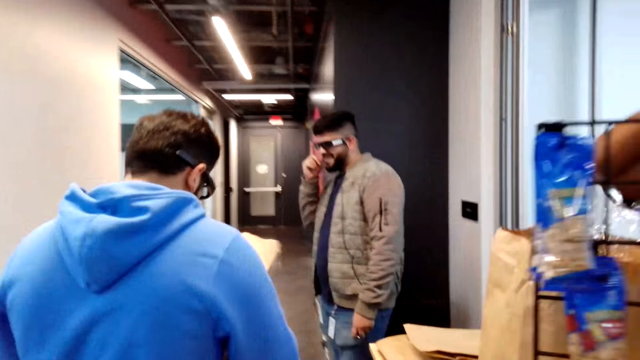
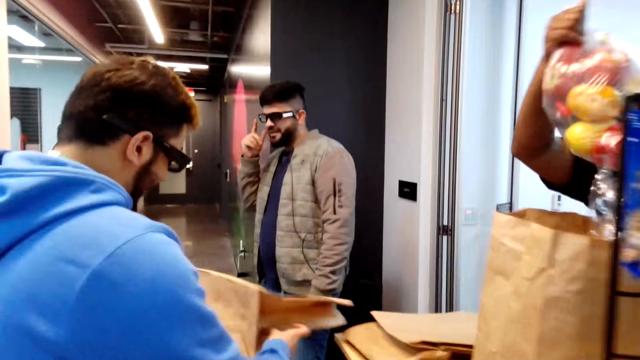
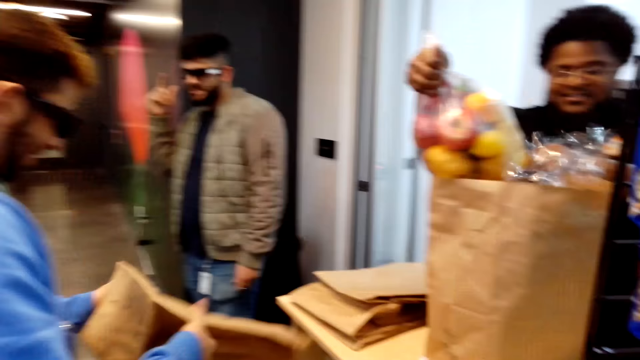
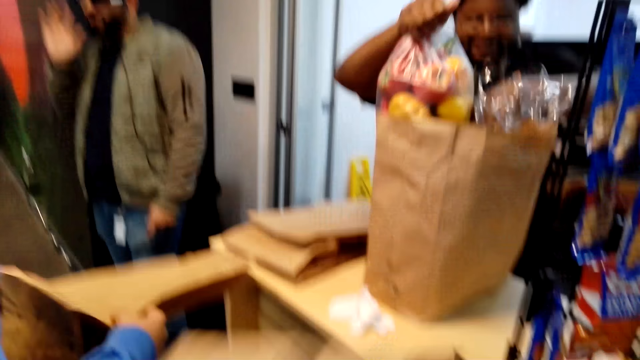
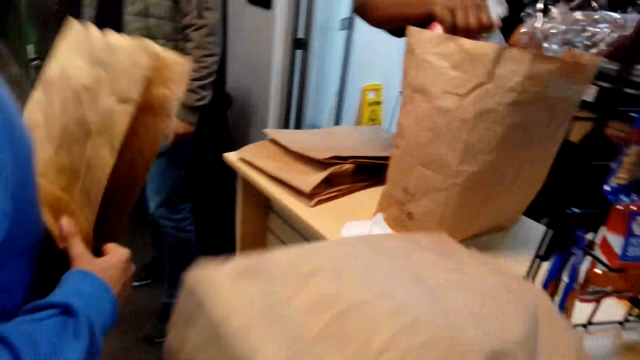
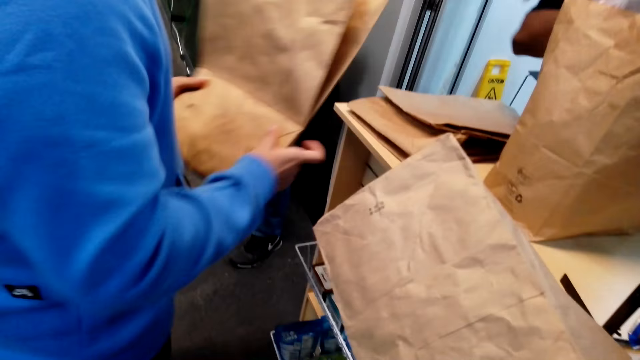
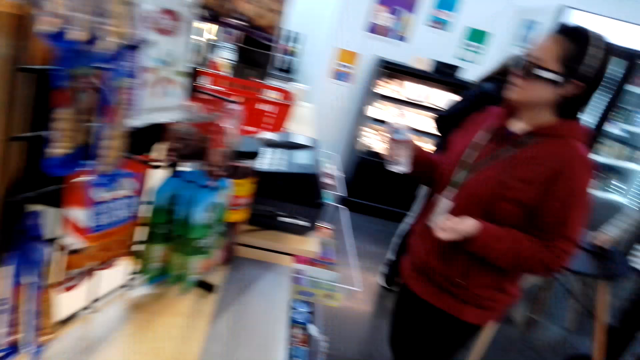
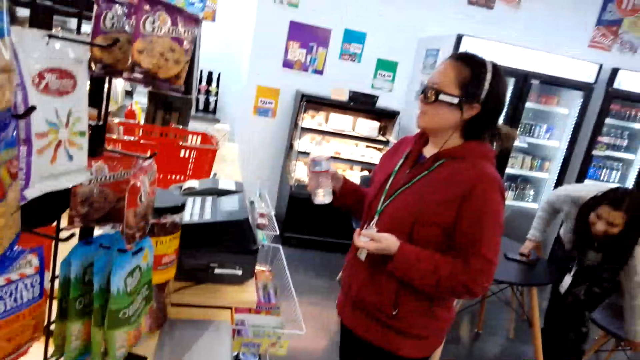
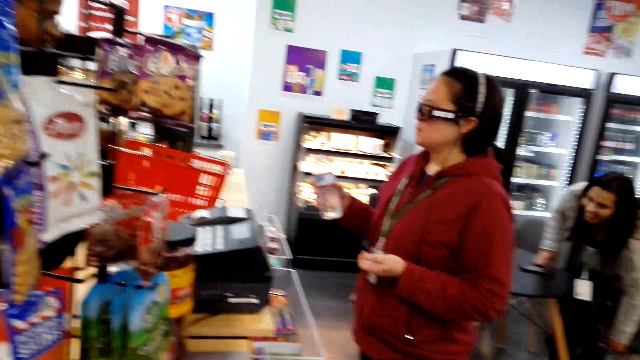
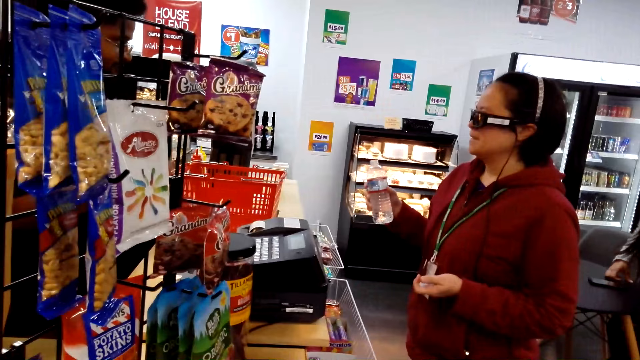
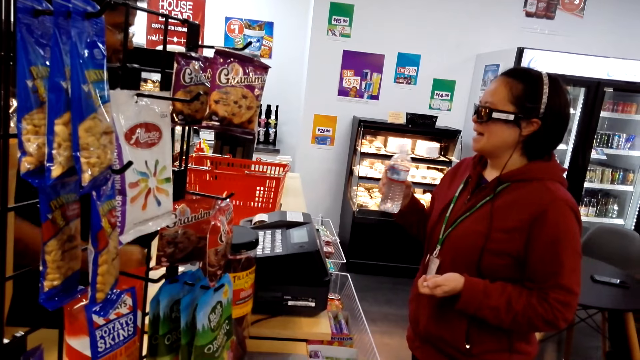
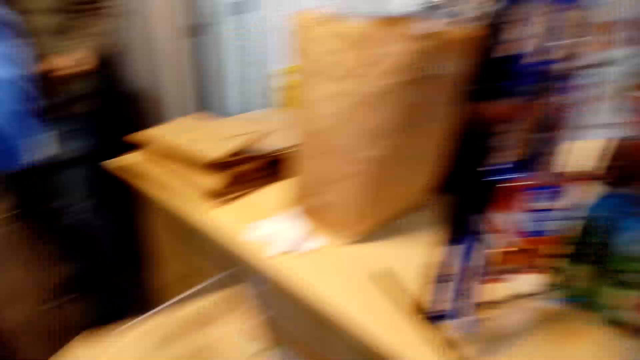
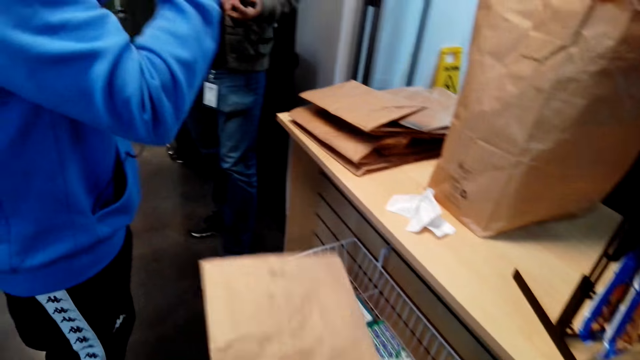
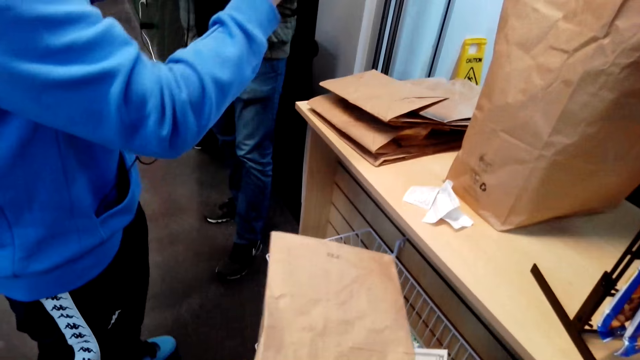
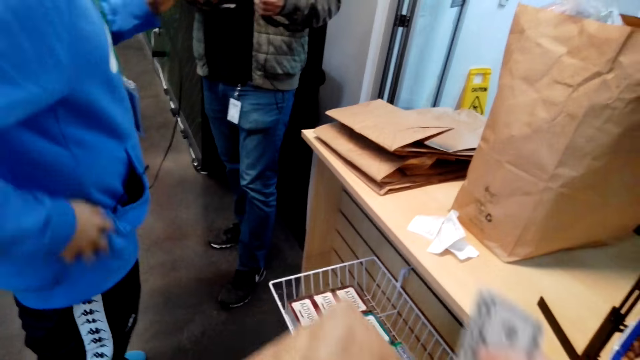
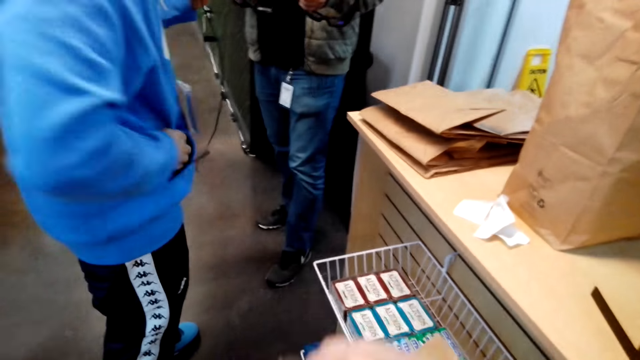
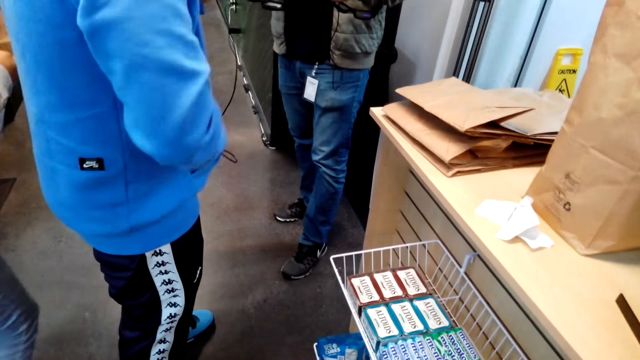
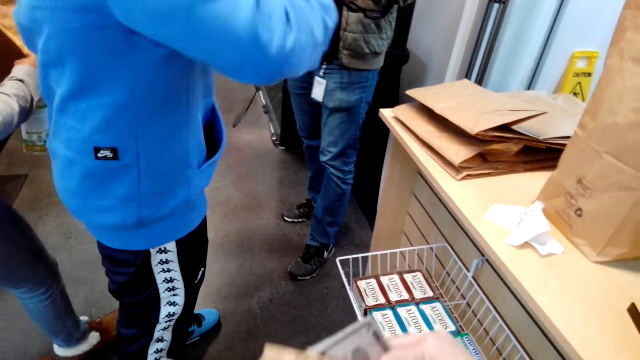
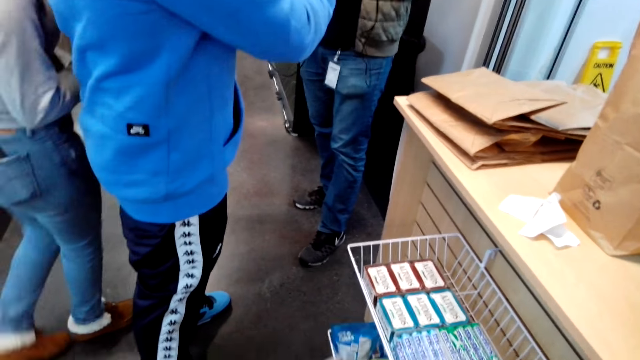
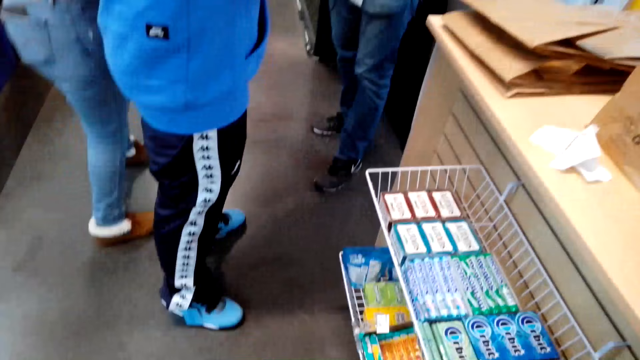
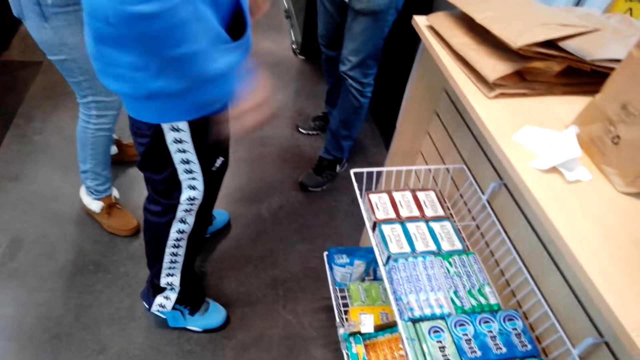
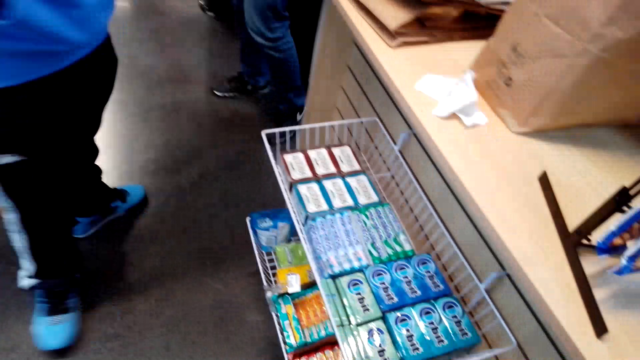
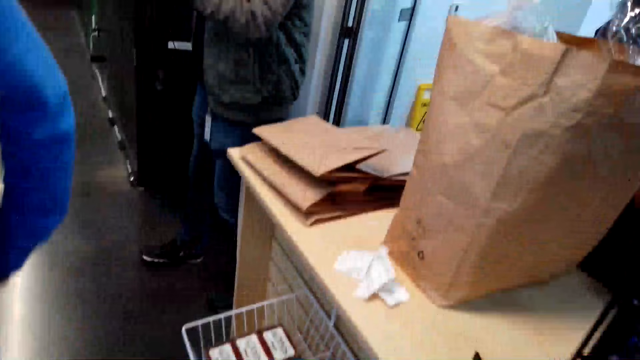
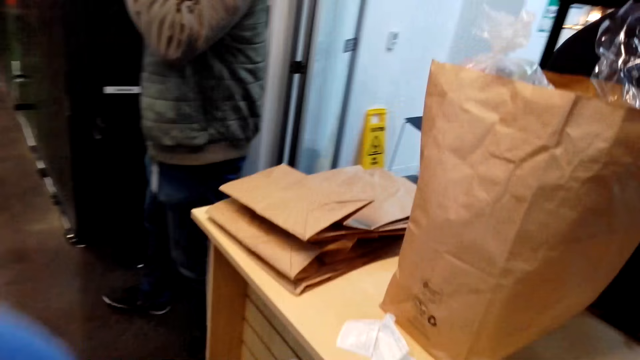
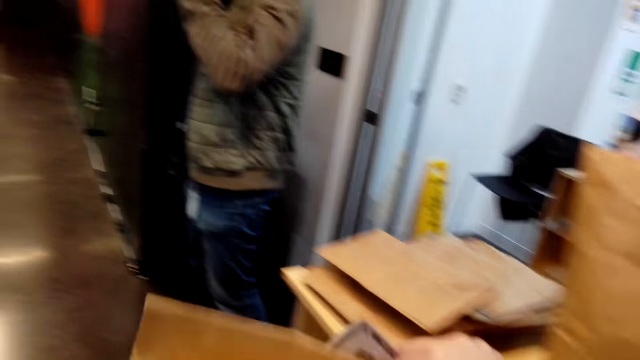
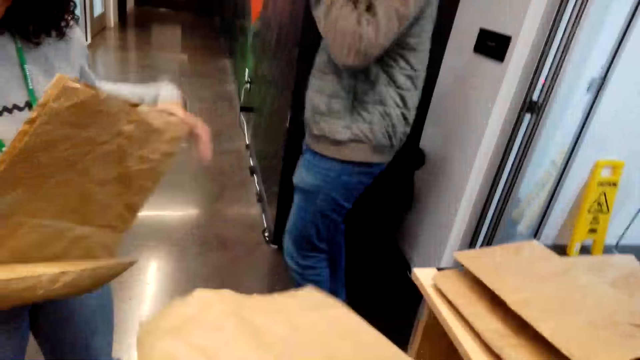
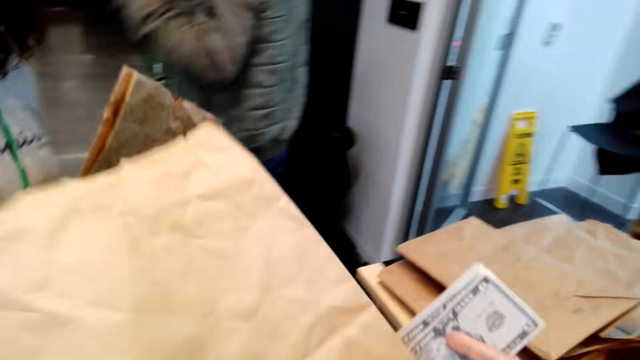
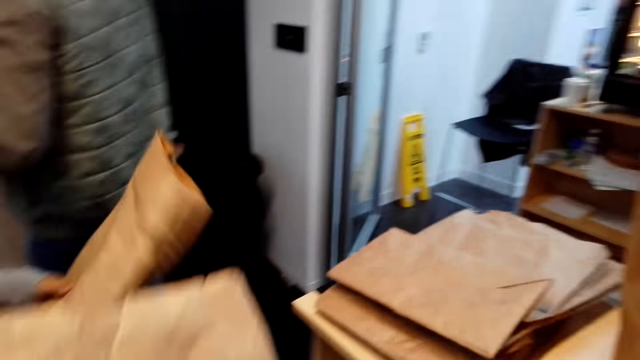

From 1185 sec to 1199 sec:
The camera wearer looks around. They hold the shopping bag and look around. They fold the package bag. They pick something. They look around and hold the shopping bag.

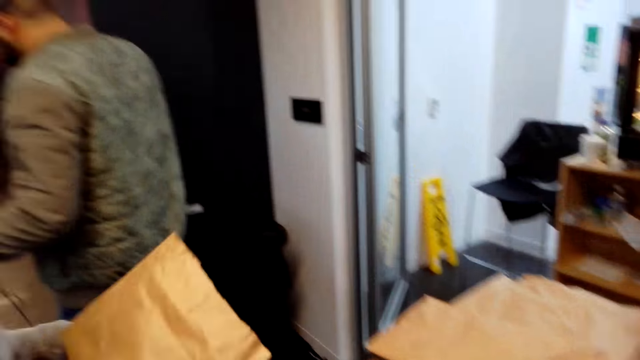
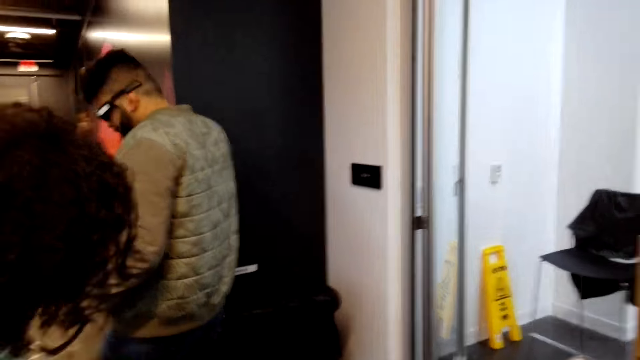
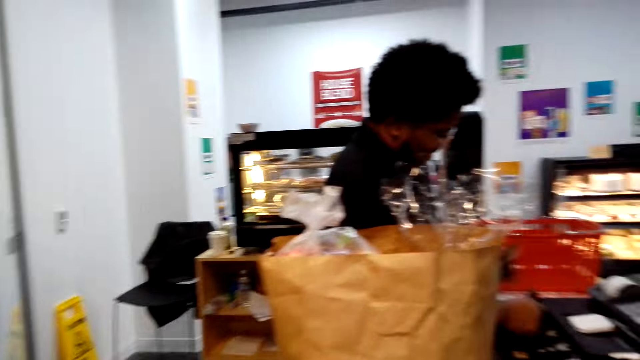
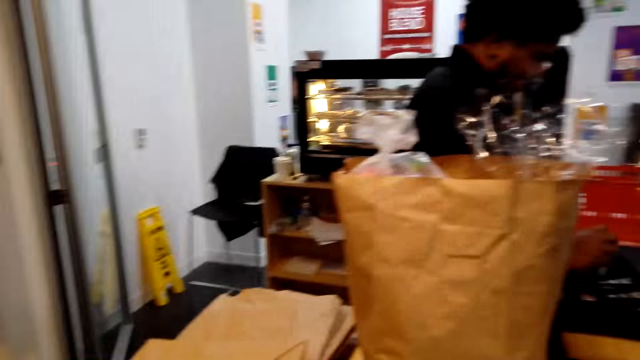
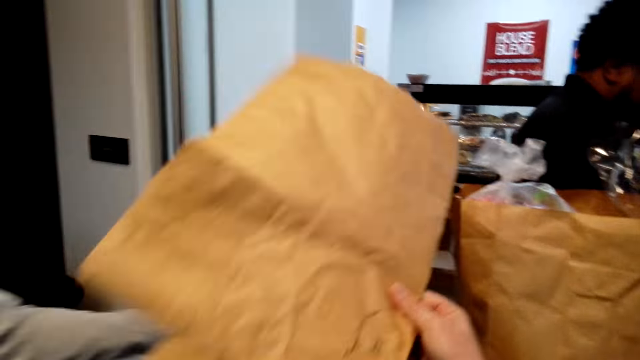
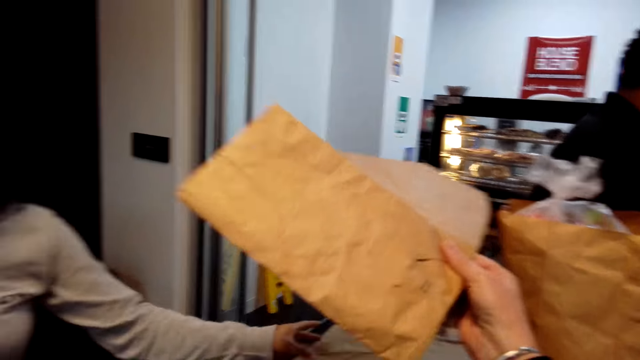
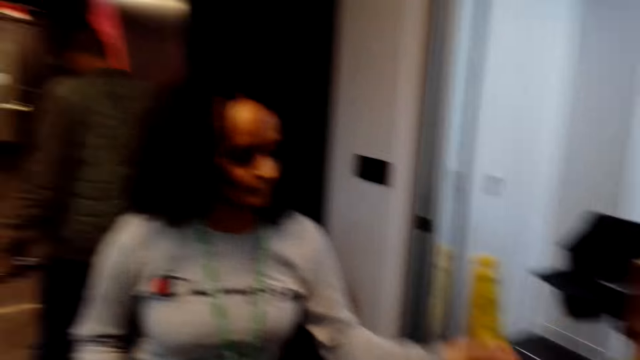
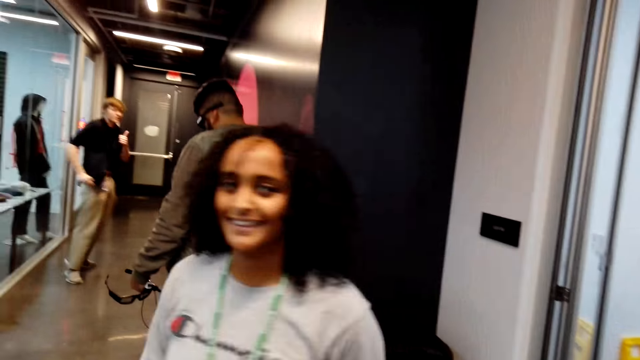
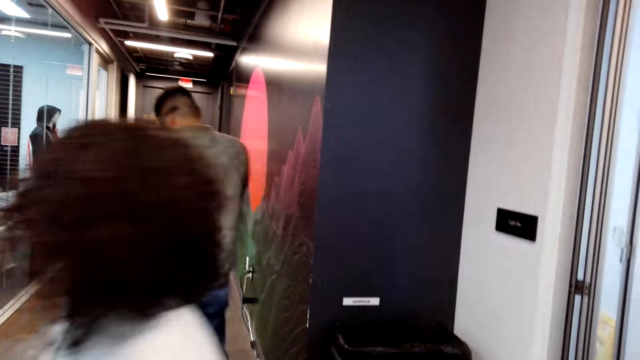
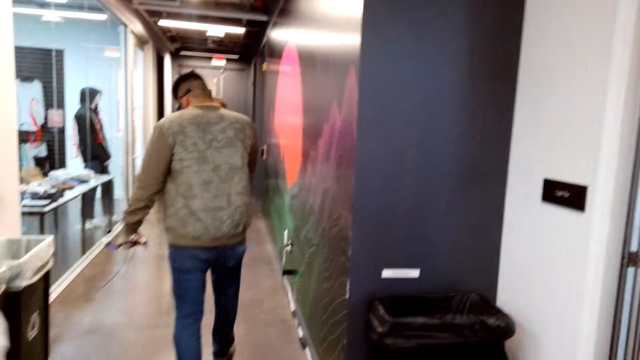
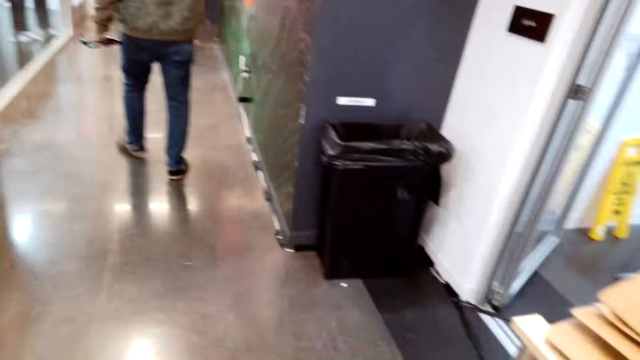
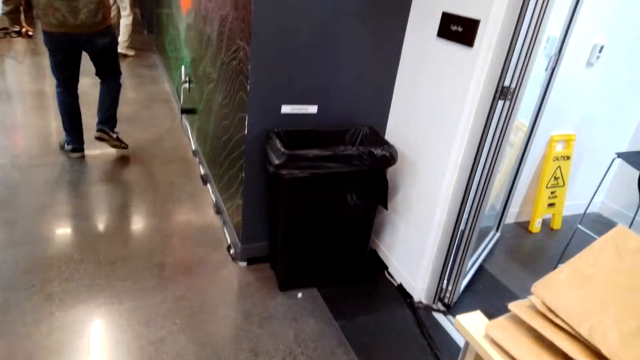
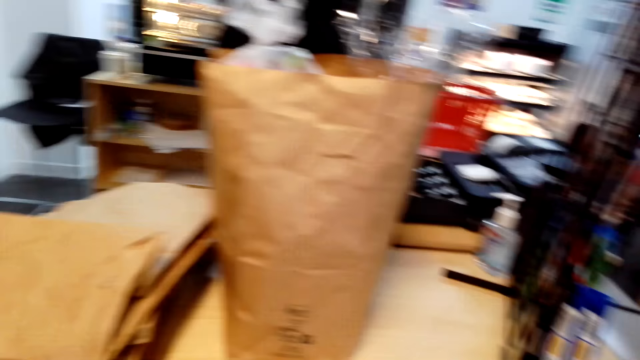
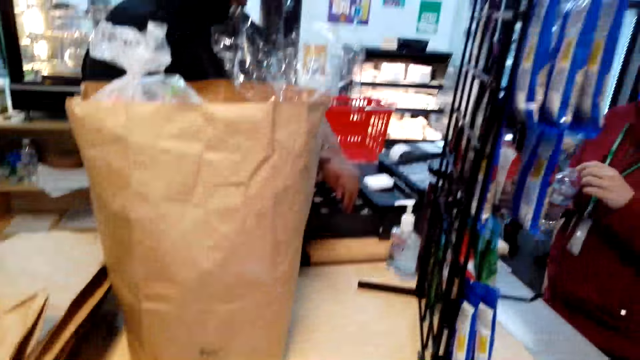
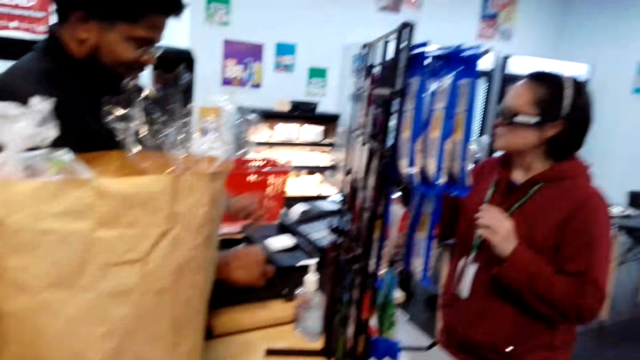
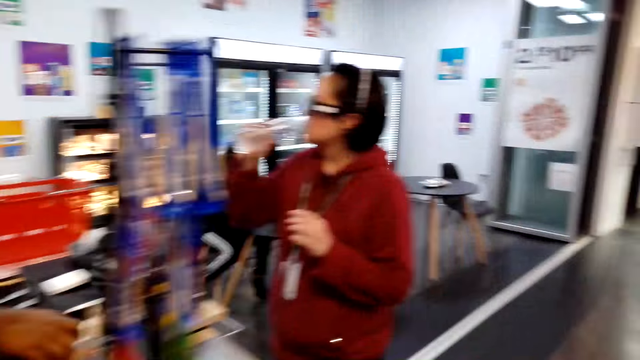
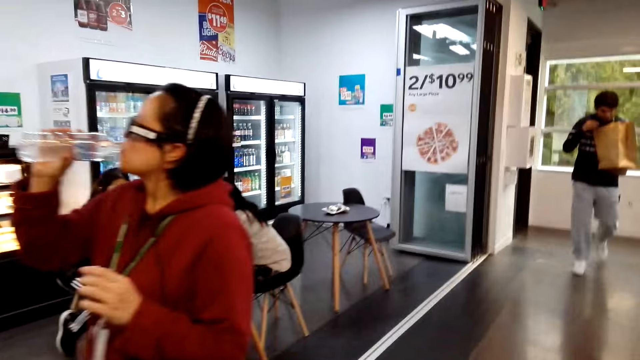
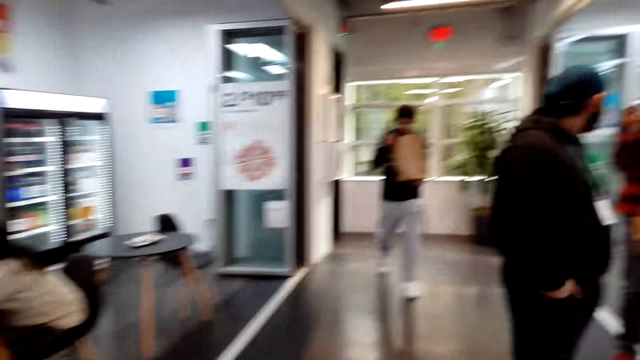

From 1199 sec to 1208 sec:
The camera wearer looks around and lifts the shopping bag. They place a package bag on the countertop.
